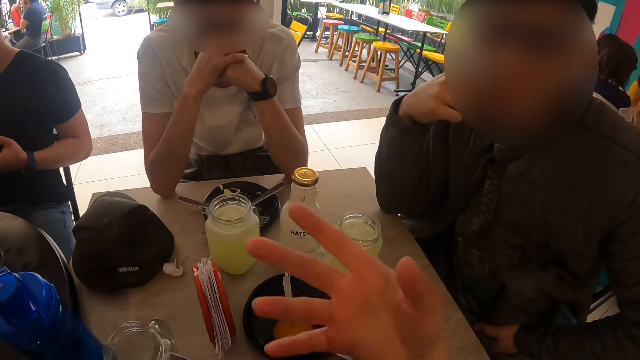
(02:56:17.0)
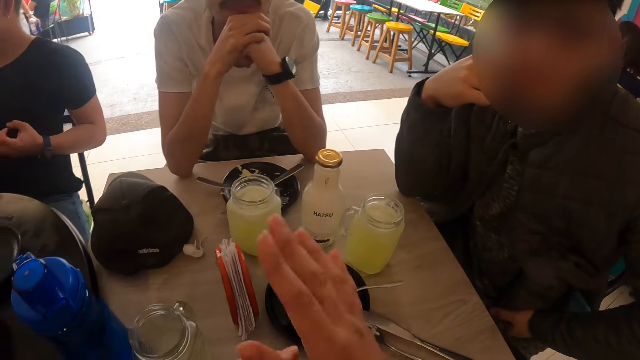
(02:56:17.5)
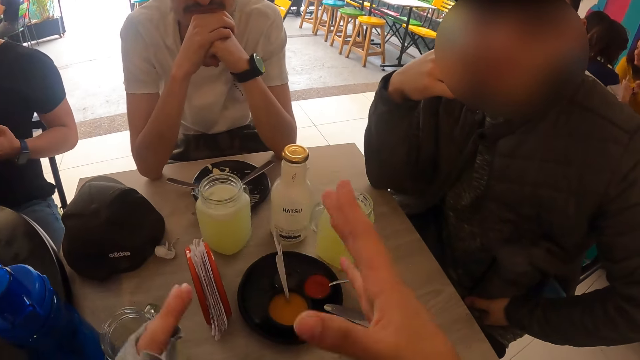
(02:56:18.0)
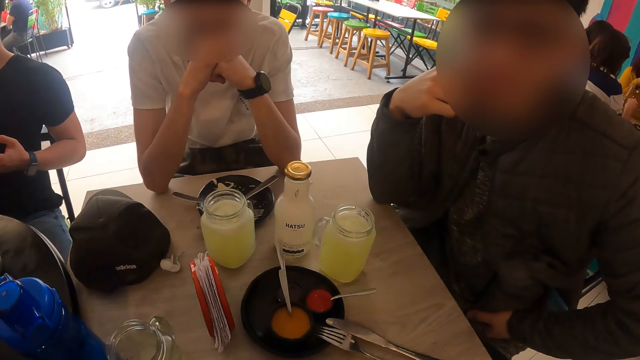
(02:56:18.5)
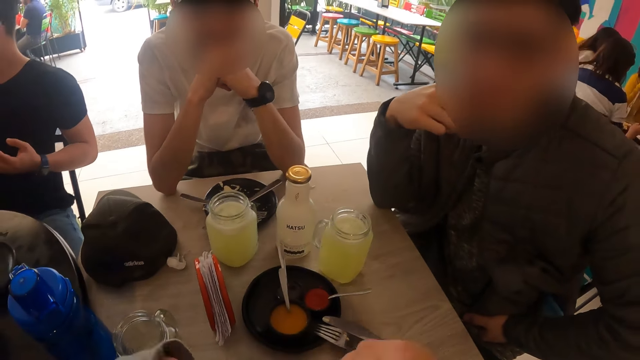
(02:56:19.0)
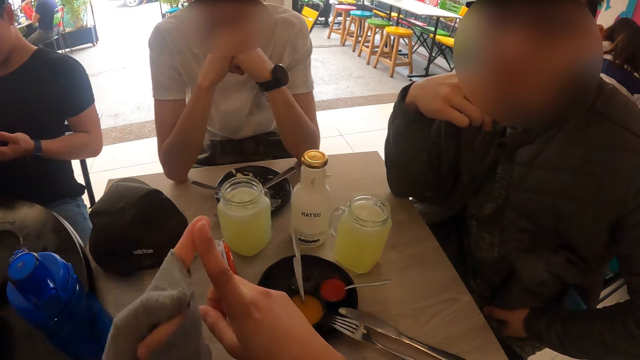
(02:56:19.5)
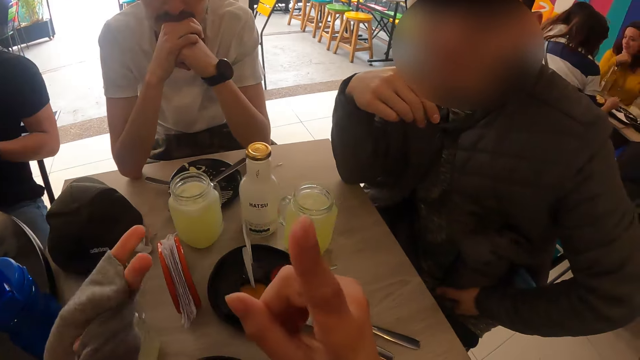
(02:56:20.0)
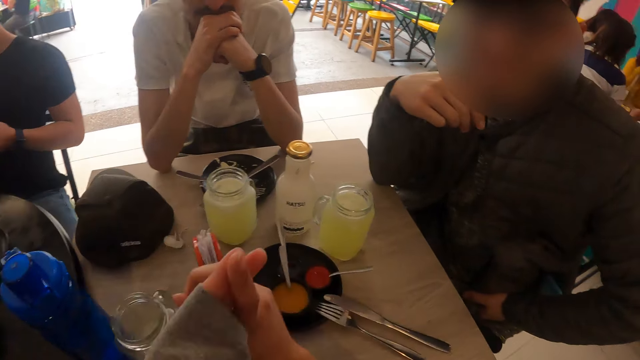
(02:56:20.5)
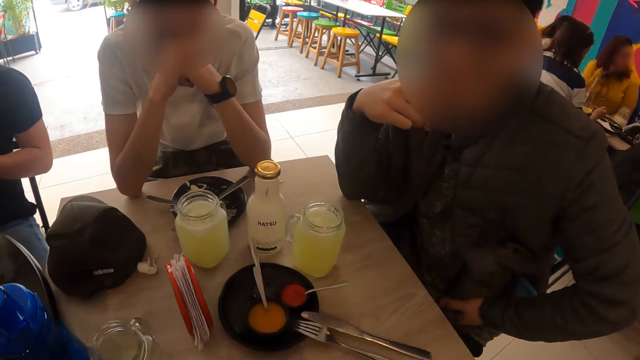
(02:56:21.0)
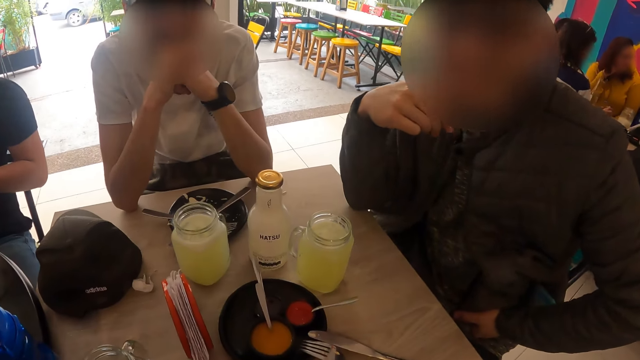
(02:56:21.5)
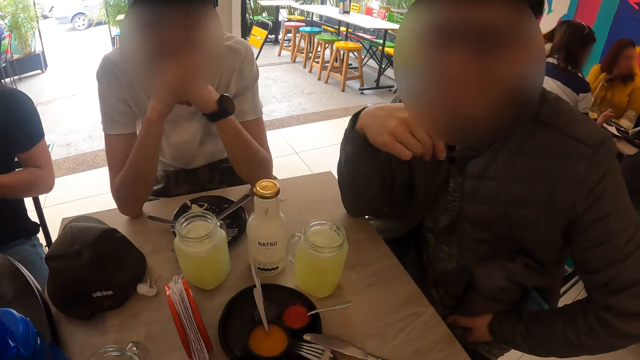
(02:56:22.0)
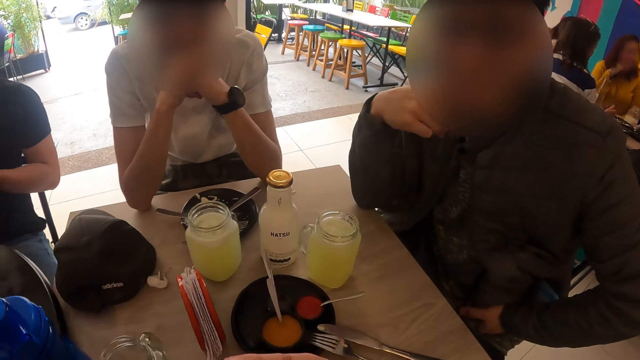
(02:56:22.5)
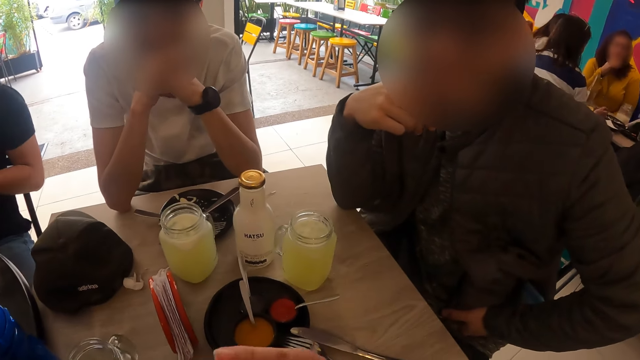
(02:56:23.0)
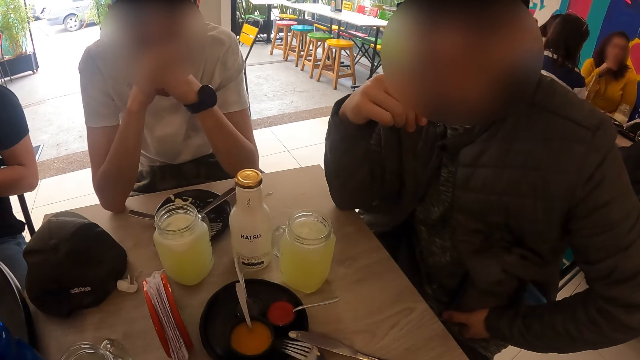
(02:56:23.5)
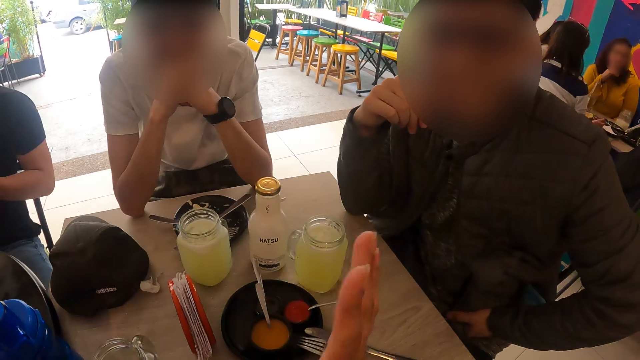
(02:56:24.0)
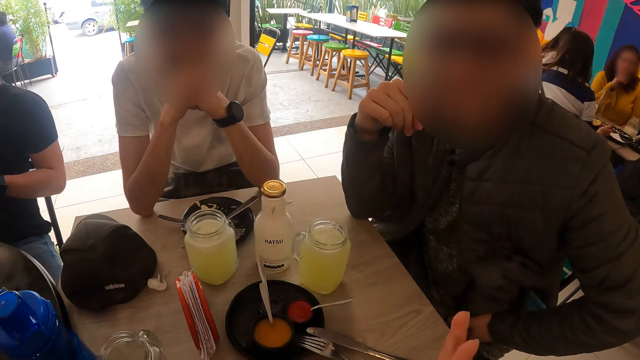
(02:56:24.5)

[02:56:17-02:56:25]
The camera wearer puts her fingers together.

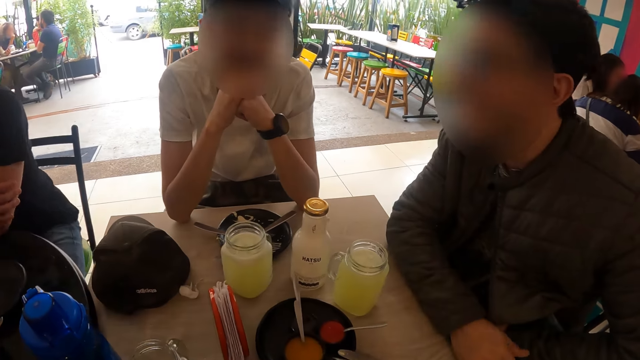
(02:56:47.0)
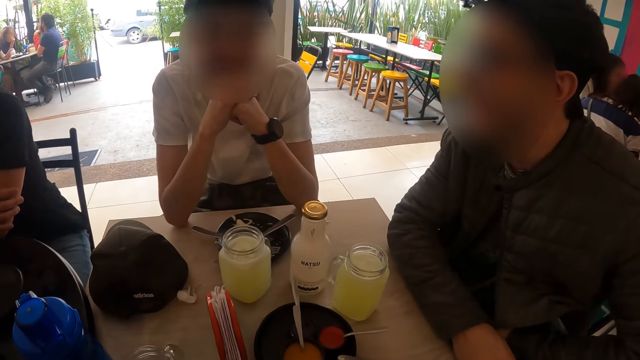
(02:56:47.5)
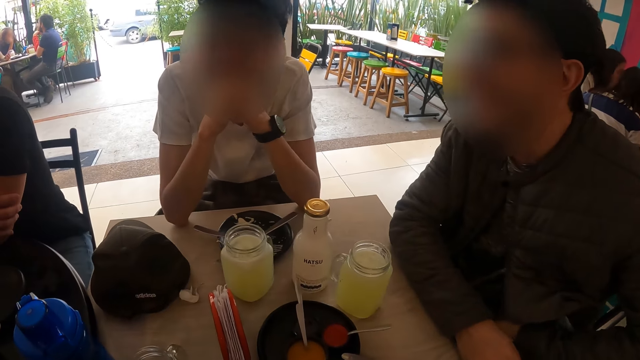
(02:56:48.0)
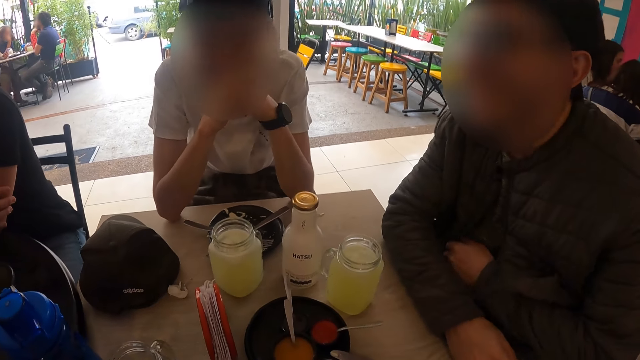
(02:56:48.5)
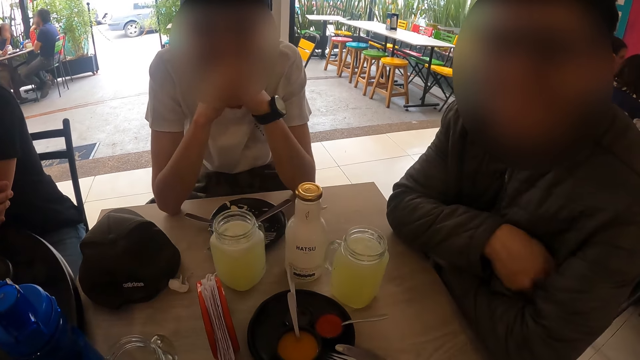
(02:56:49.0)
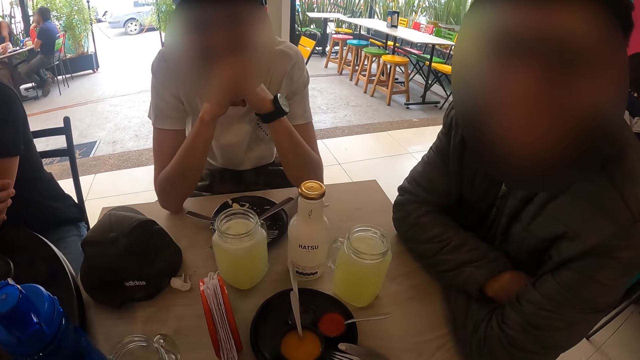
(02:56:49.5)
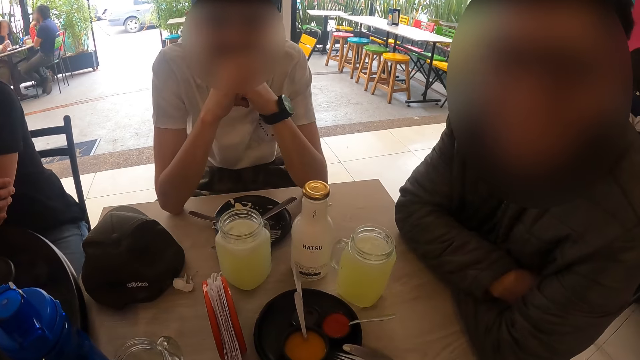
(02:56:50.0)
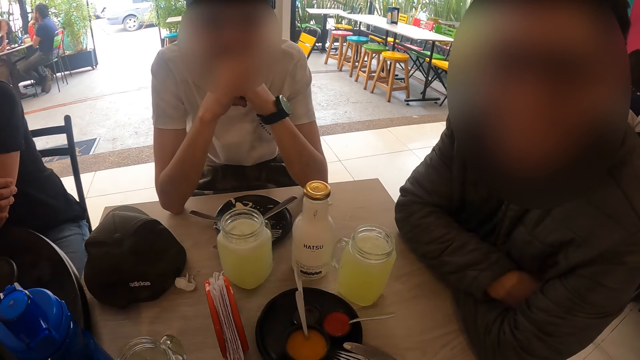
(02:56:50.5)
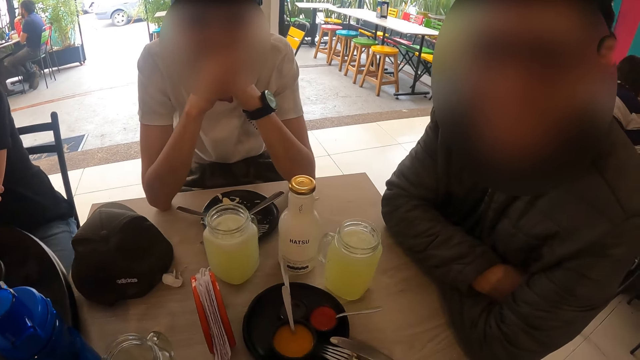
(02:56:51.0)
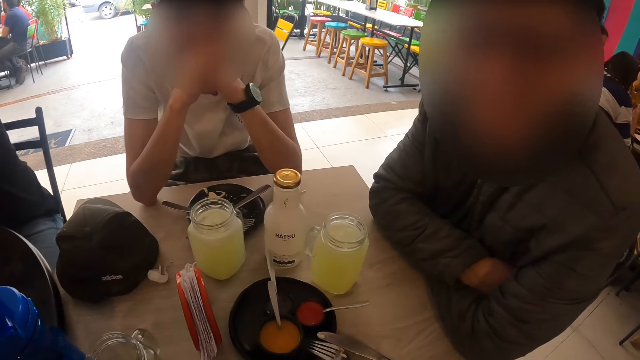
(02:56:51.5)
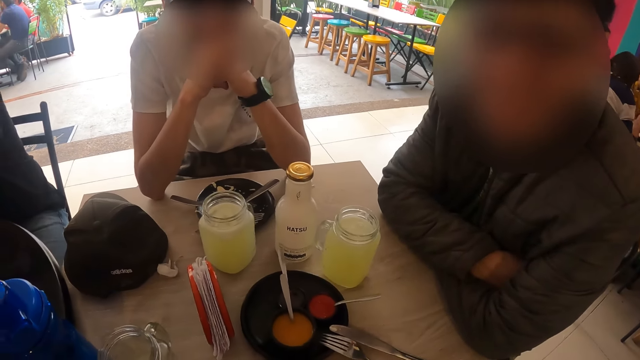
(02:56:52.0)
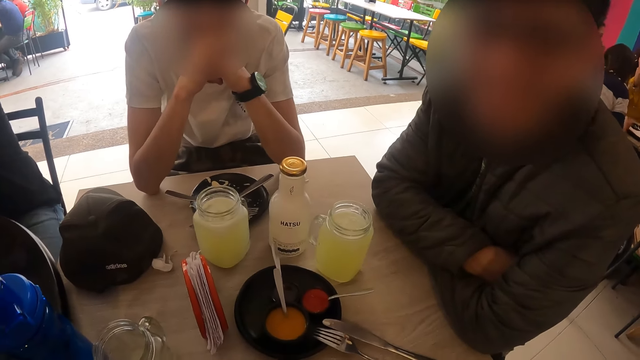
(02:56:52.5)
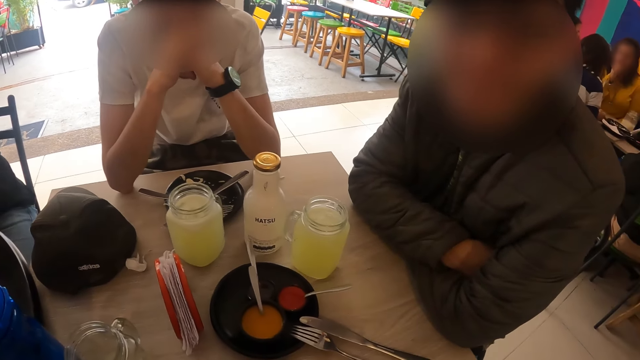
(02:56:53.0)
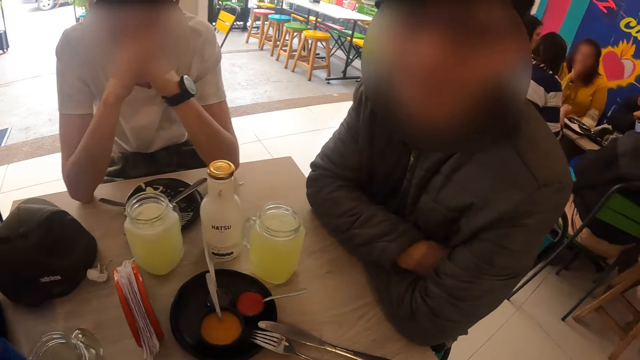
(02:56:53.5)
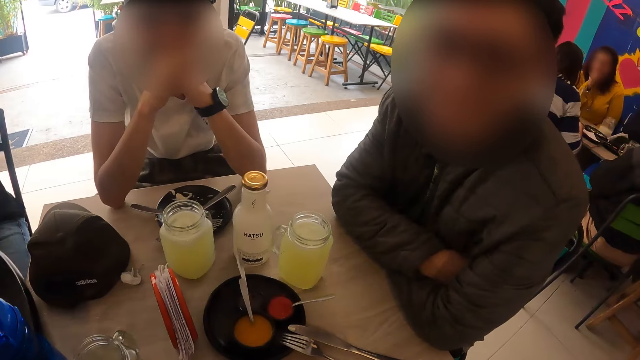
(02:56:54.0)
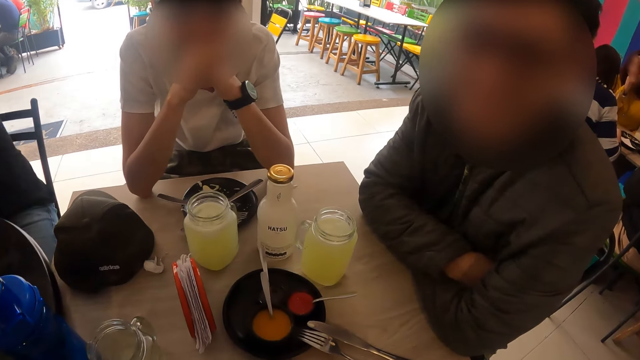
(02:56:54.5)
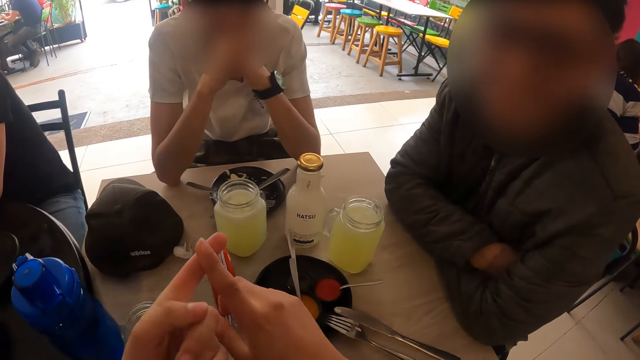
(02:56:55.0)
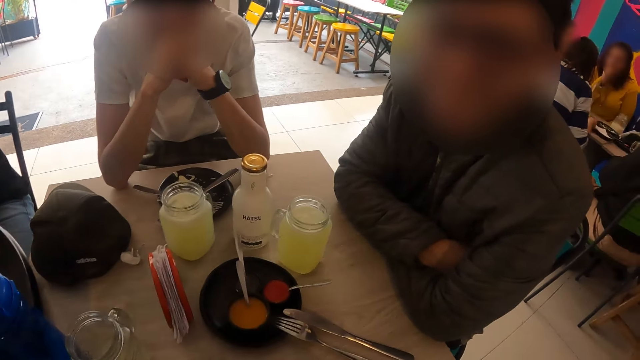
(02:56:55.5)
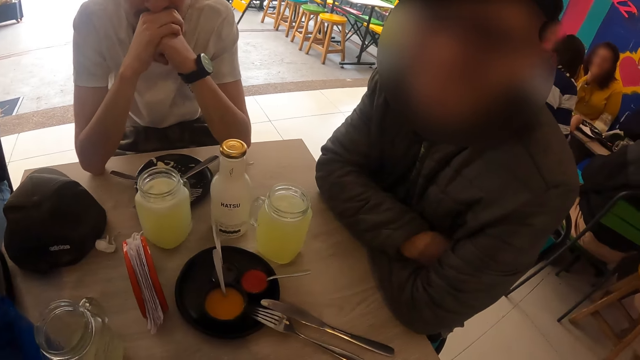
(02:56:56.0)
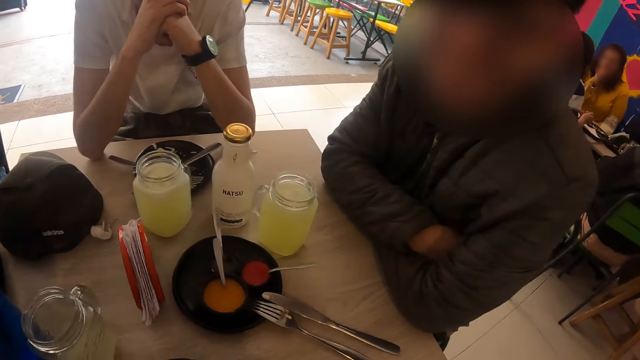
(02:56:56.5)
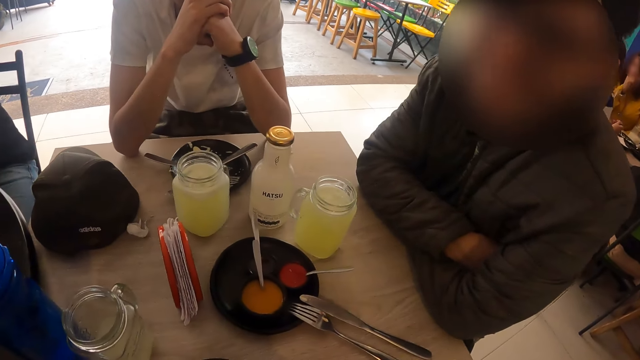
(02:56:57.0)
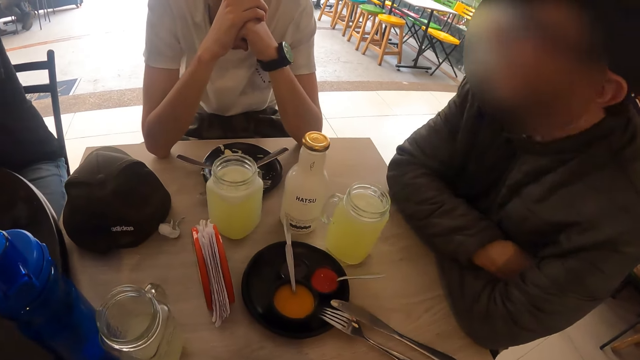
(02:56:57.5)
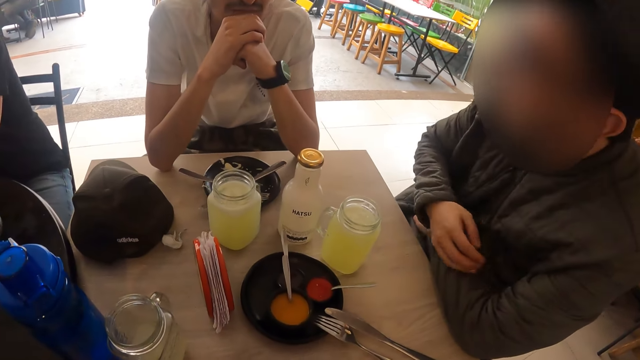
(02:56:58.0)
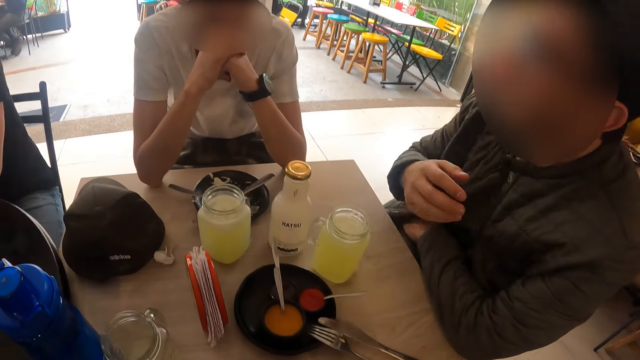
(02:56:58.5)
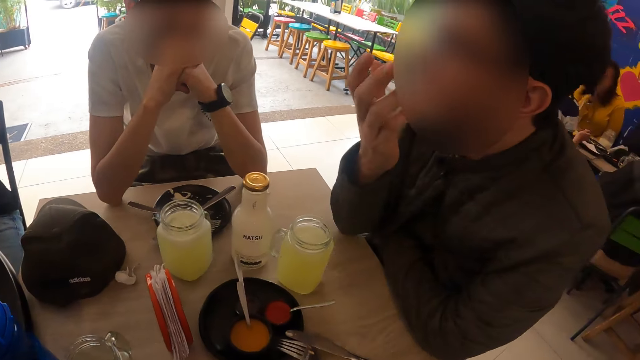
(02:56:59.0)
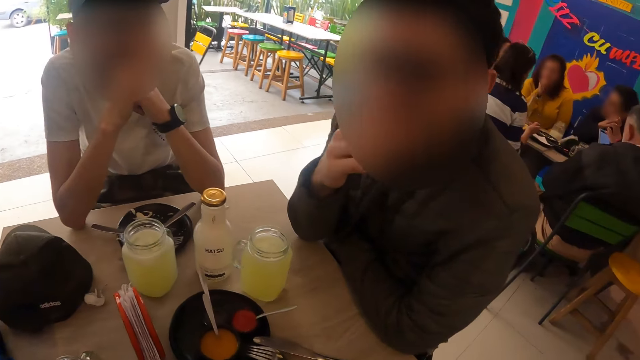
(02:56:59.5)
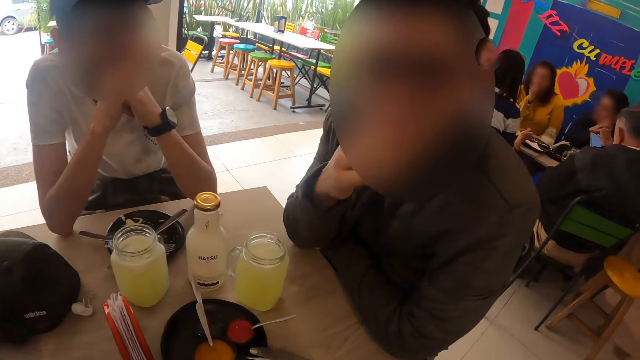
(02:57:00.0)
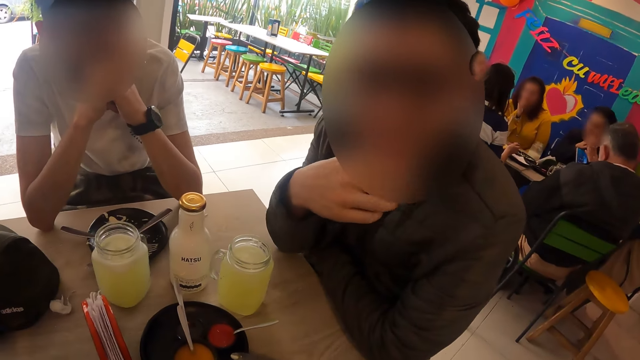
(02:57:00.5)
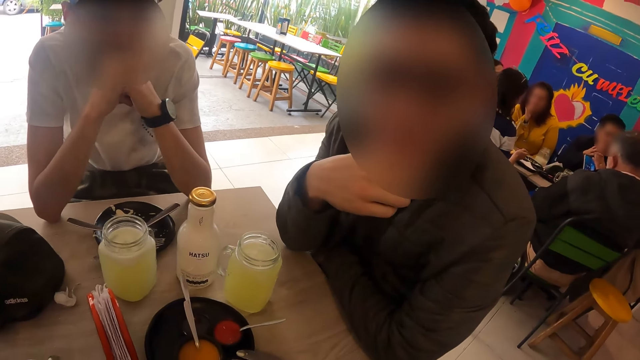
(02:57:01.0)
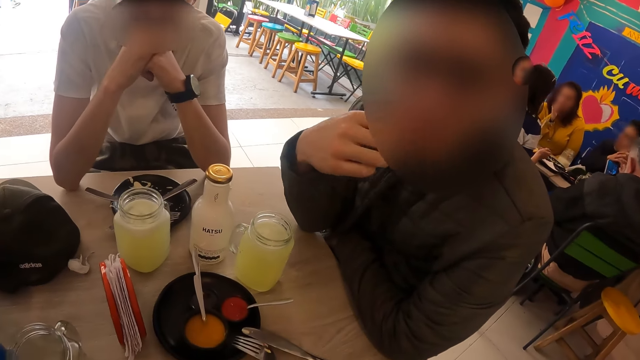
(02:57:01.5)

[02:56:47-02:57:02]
A man folds his hand. The camera wearer demonstrates with his hand. The man folds his hand.
